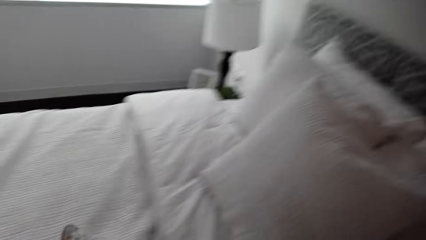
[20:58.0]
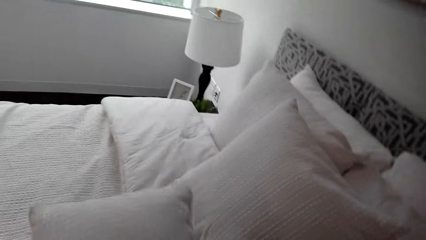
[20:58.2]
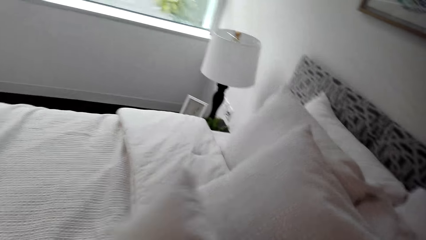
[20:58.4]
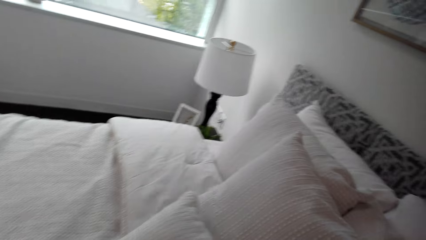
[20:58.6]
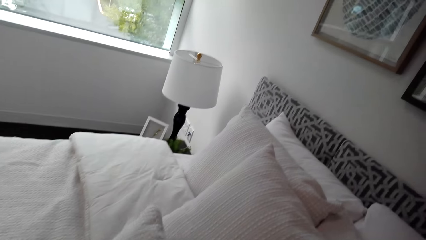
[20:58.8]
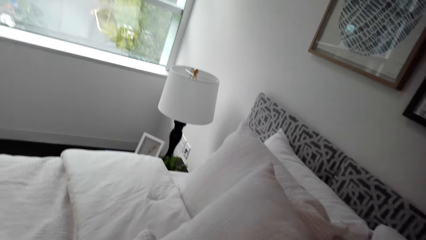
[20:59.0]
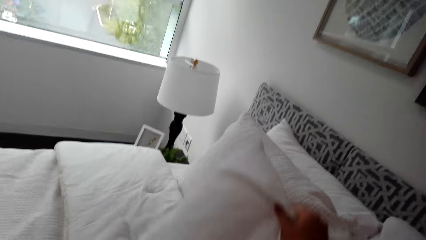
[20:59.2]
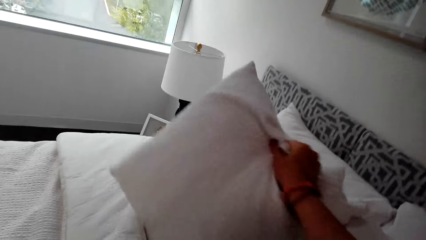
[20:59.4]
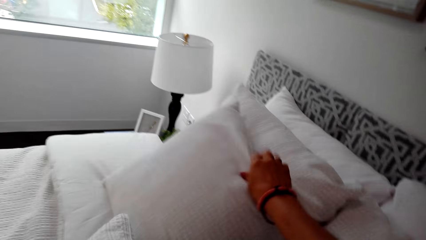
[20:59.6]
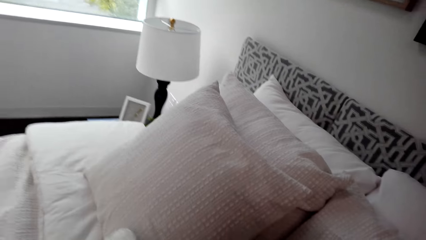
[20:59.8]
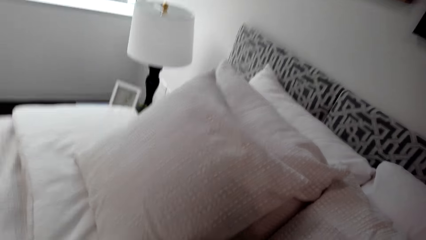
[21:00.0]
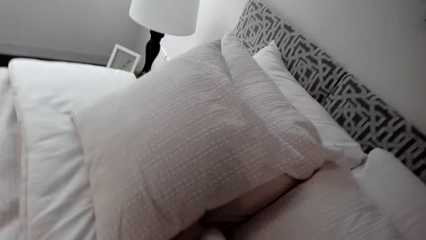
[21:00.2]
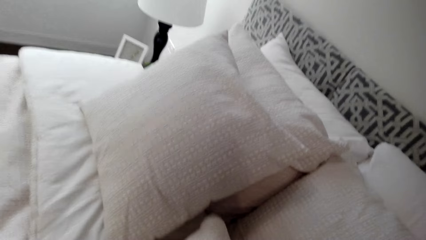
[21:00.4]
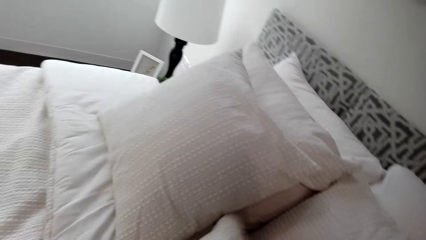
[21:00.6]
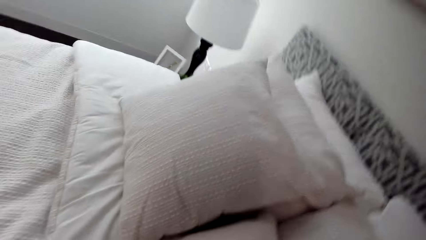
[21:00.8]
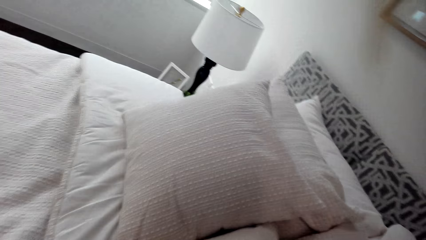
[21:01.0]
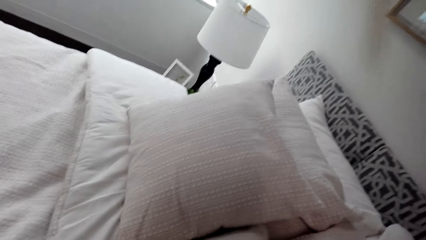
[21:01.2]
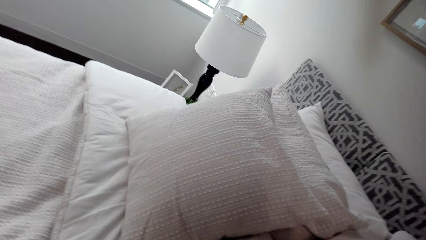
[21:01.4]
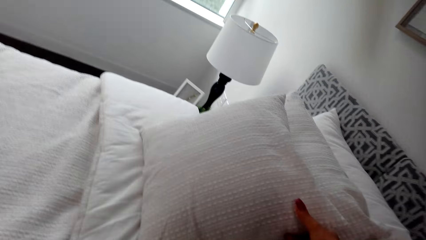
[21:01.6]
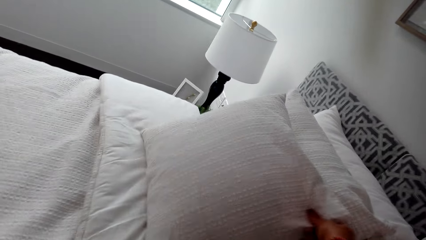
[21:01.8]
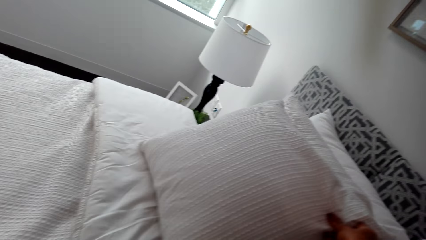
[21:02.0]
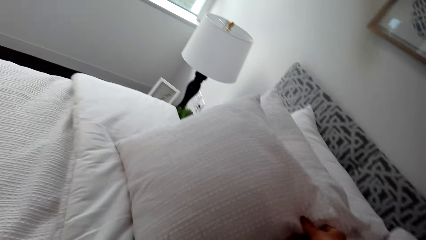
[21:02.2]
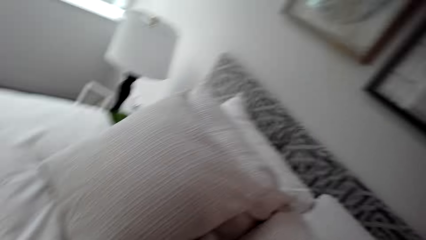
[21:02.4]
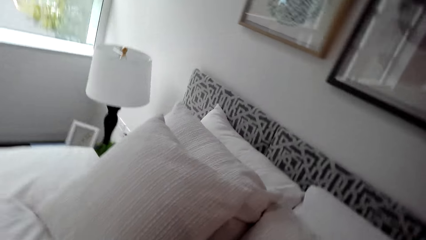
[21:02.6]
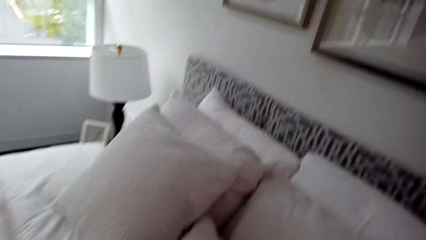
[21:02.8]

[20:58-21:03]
The camera wearer places the pillow on the bed.

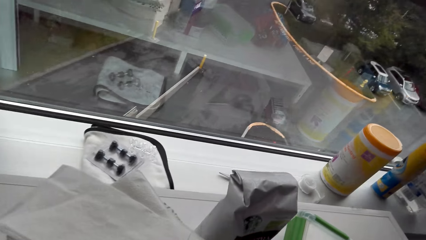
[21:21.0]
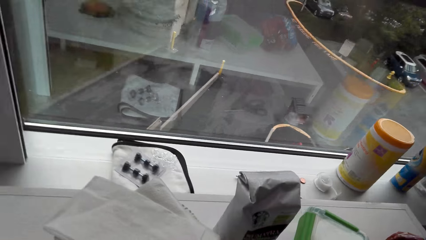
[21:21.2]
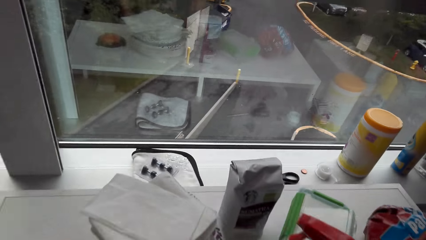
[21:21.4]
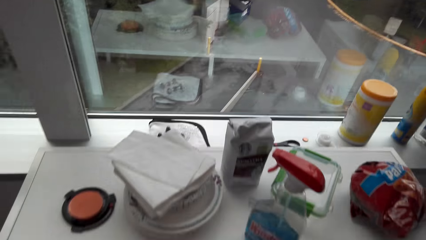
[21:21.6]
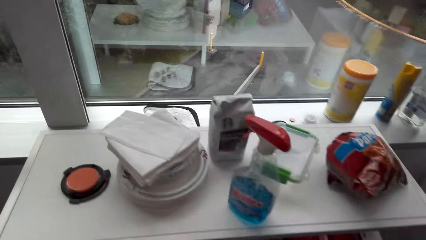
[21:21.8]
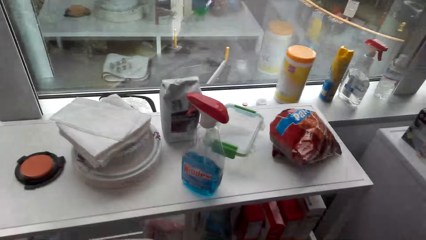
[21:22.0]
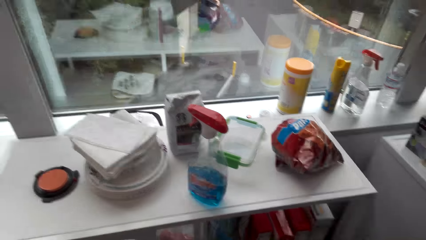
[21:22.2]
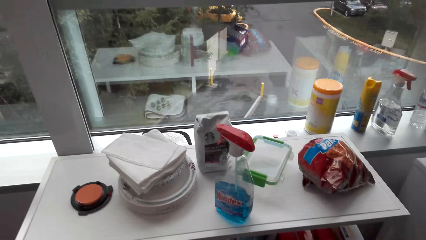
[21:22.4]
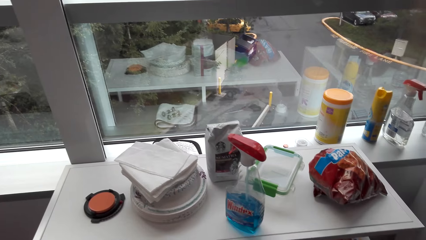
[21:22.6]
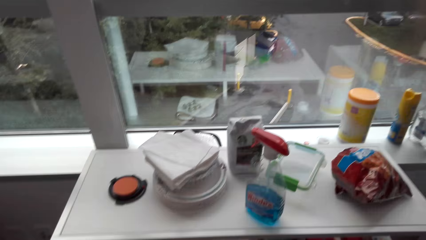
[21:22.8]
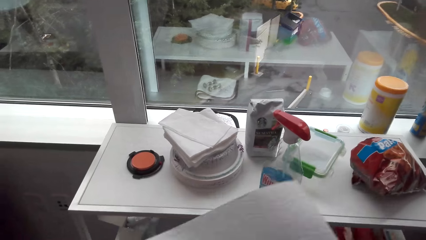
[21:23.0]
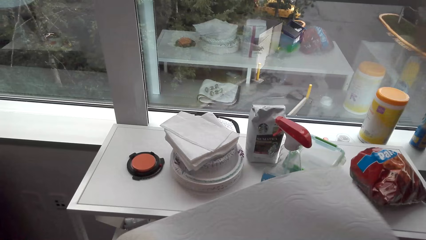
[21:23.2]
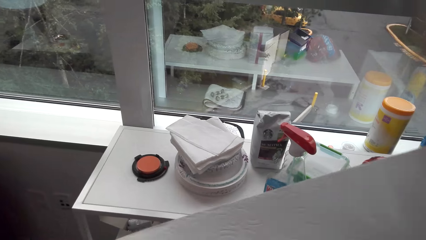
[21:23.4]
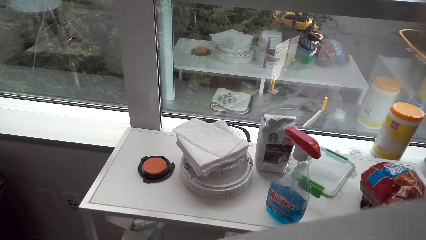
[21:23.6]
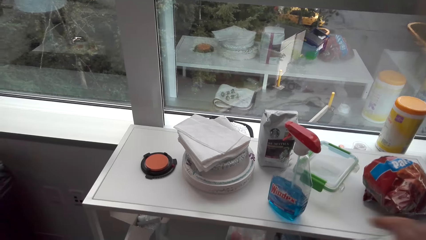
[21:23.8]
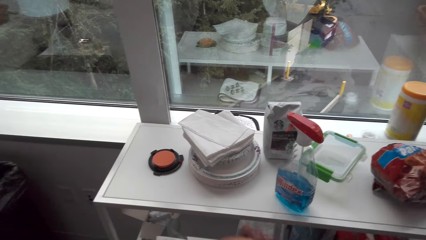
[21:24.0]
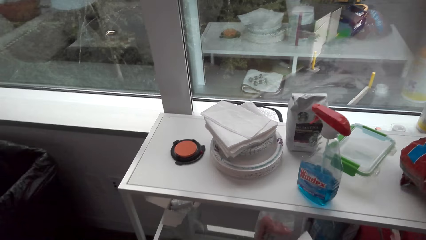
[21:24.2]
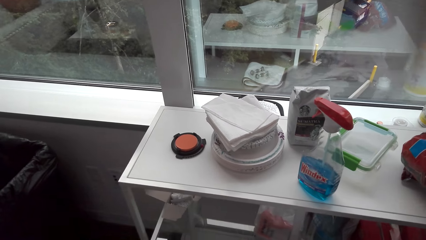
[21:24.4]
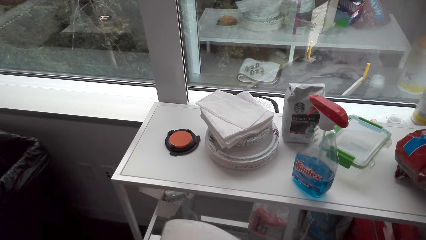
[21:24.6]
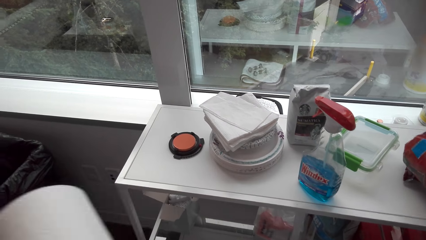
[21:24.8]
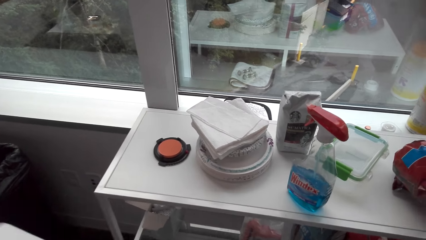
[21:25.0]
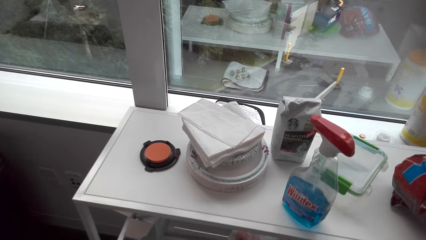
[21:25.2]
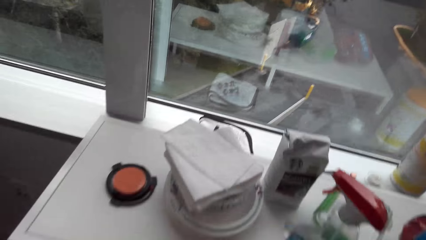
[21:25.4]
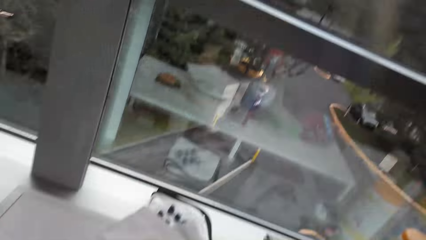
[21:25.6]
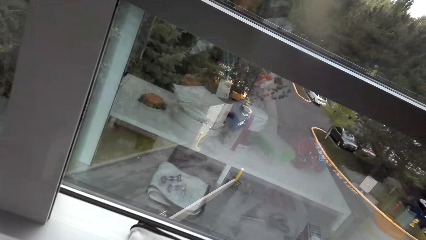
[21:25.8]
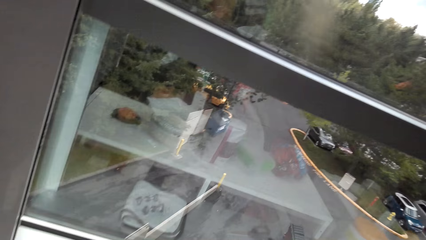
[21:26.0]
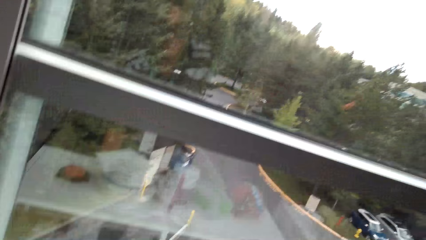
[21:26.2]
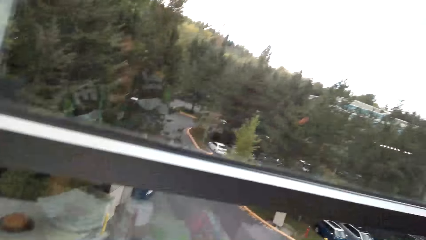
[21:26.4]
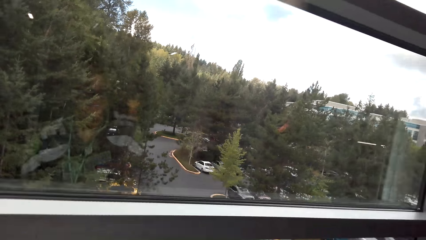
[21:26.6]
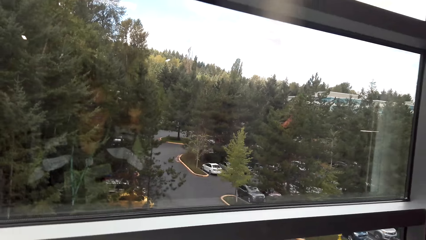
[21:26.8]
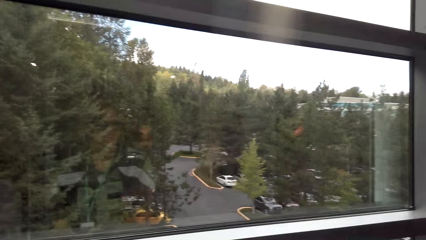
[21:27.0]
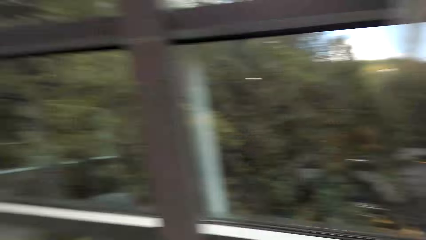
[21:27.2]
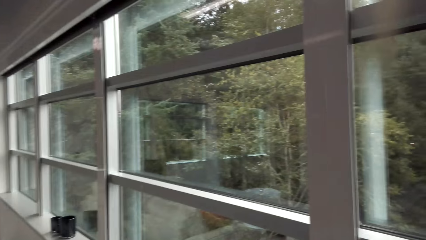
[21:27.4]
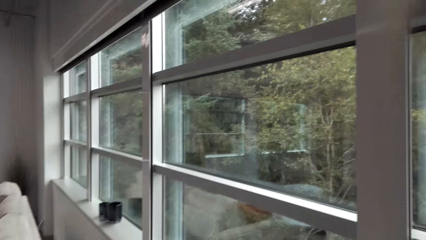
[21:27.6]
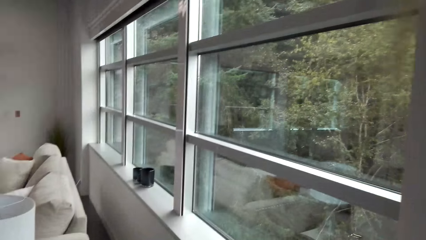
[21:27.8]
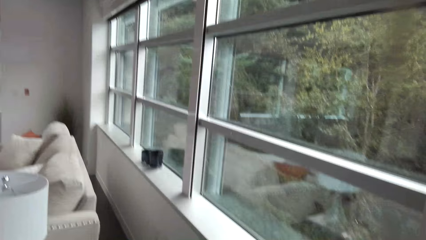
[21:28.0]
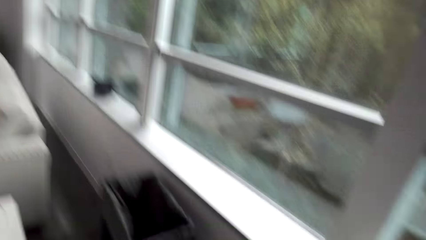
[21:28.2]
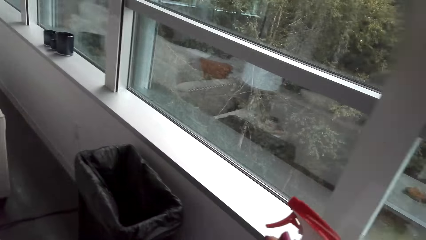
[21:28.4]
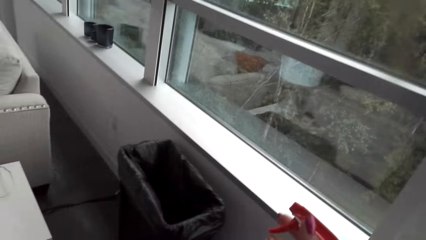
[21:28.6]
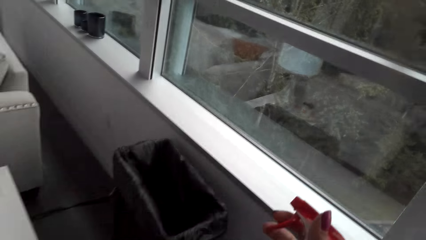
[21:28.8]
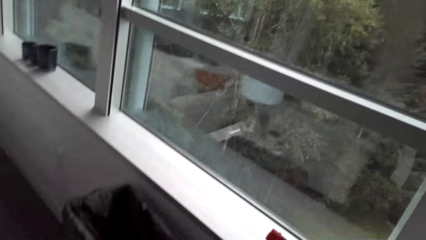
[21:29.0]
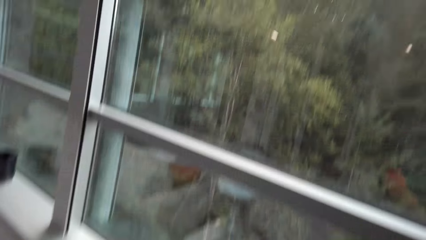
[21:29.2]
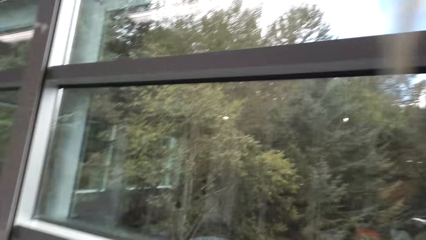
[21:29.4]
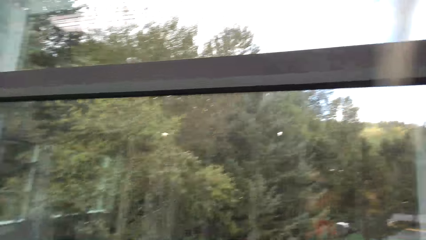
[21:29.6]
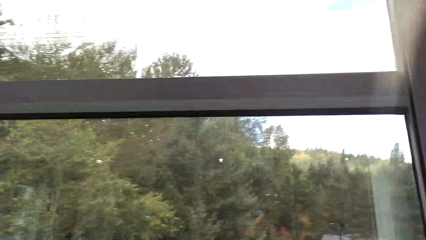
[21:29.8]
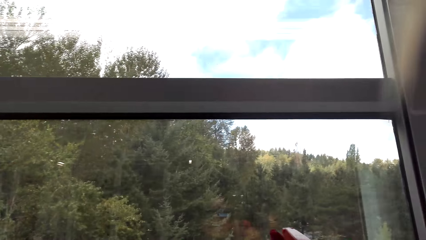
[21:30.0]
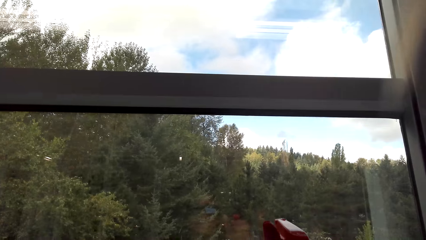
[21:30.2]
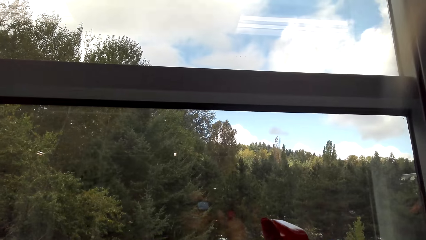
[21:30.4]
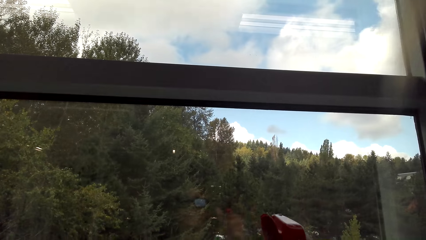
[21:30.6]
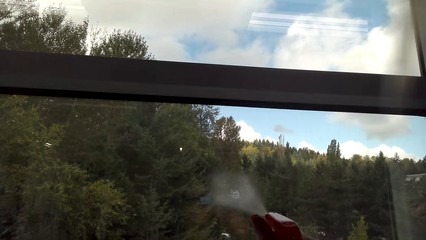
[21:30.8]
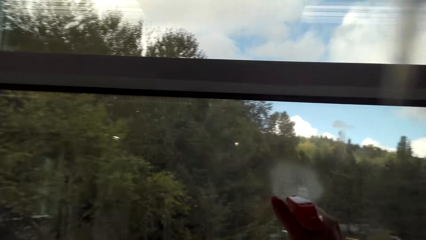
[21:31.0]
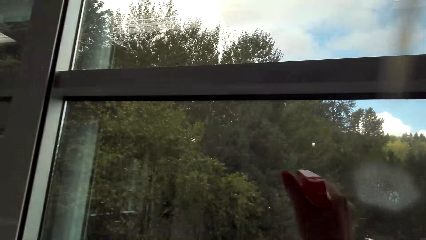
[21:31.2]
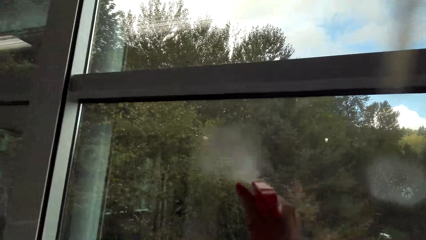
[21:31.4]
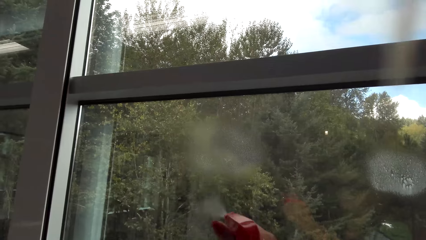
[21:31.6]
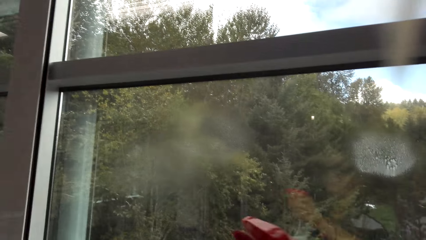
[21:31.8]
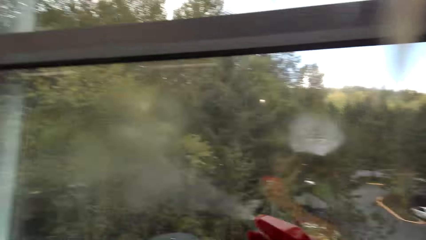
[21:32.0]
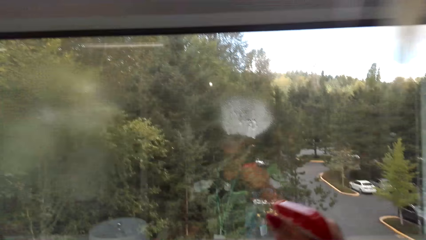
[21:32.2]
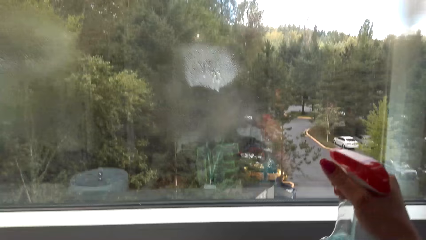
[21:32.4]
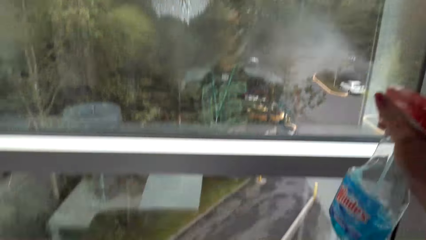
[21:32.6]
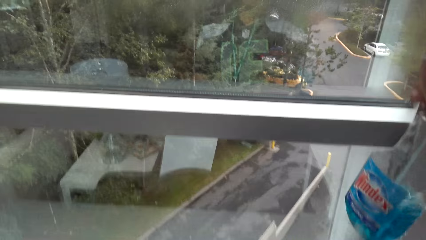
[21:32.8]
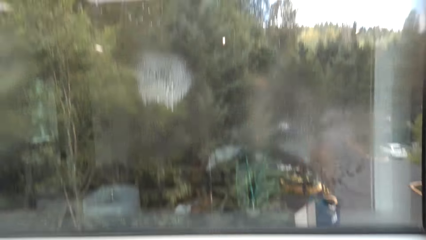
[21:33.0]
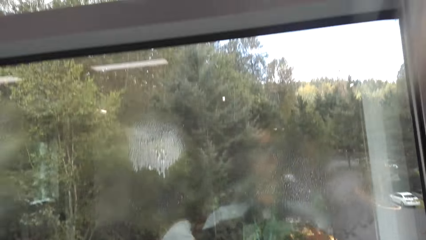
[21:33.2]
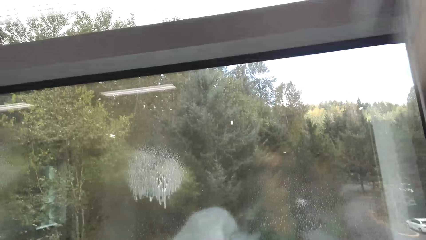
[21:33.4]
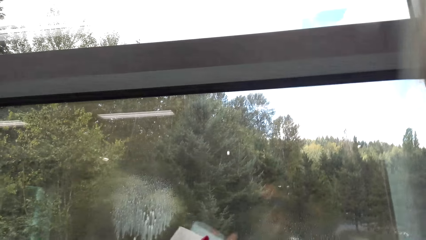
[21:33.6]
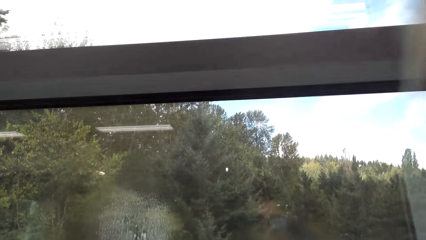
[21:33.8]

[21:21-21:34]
The camera wearer plucks the serviette. They spray the window with the Windex glass cleaner.
